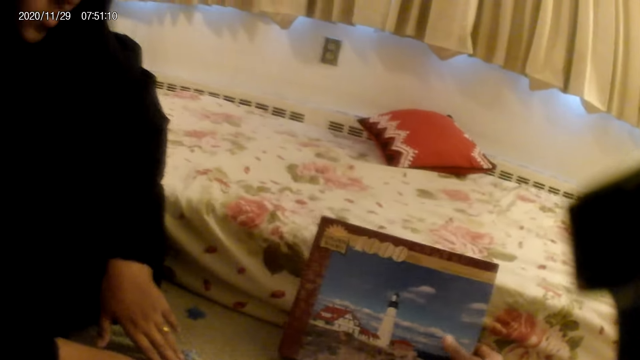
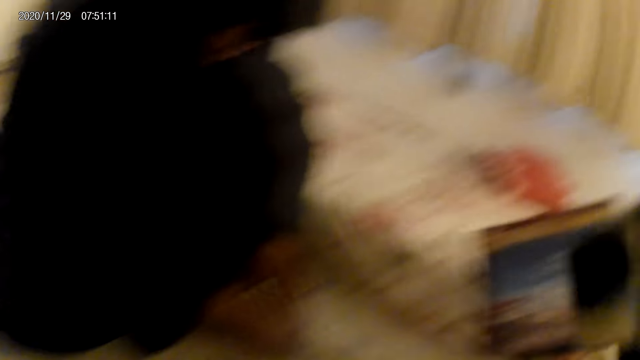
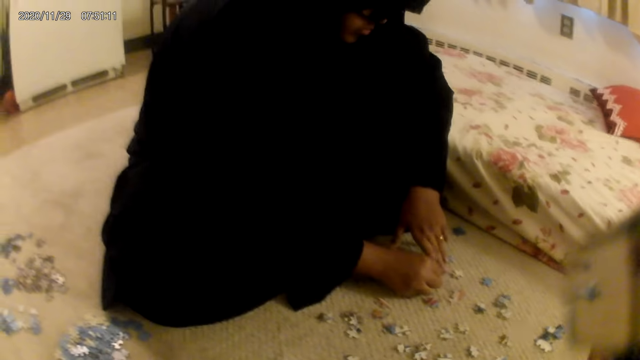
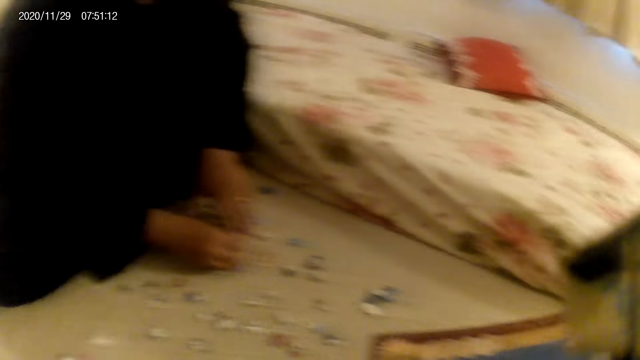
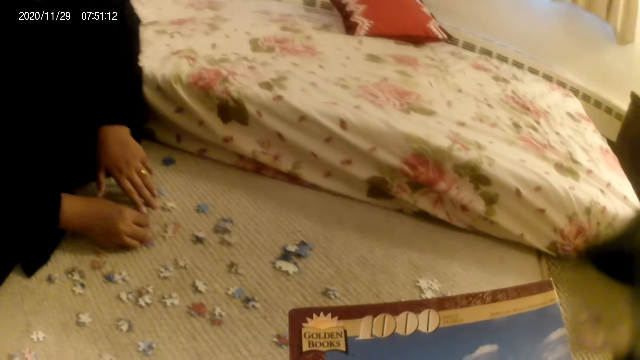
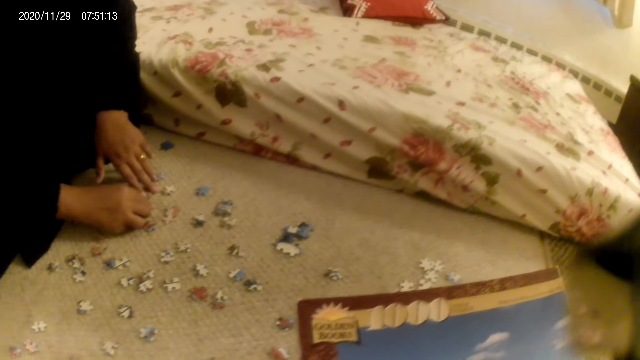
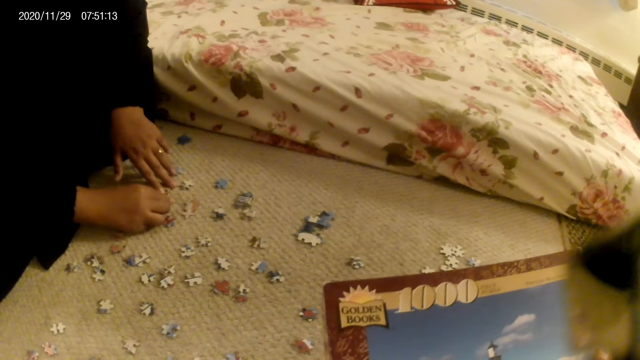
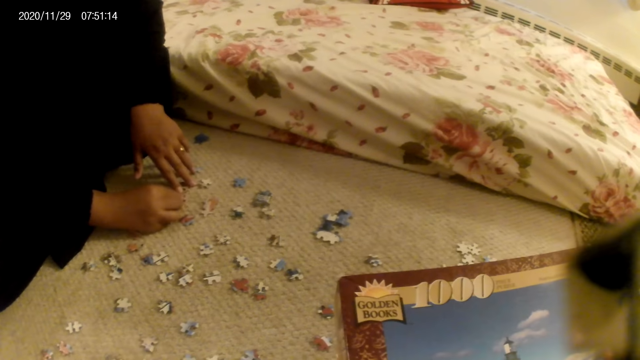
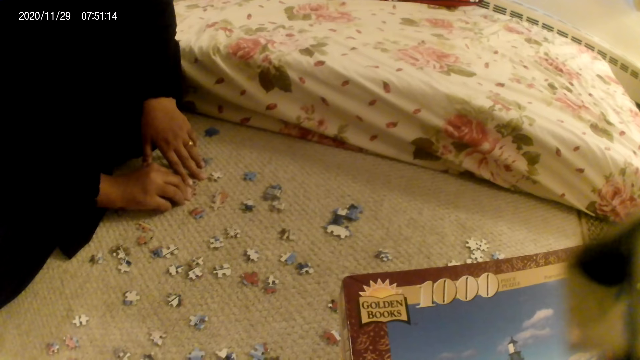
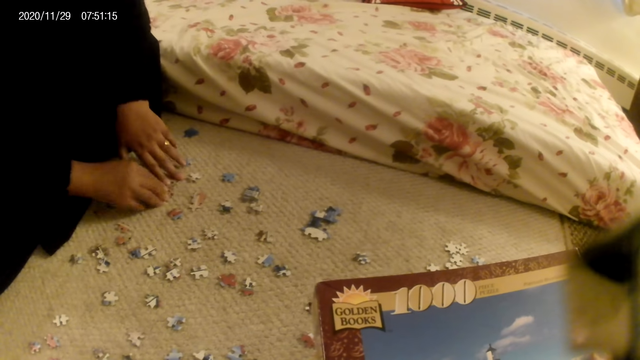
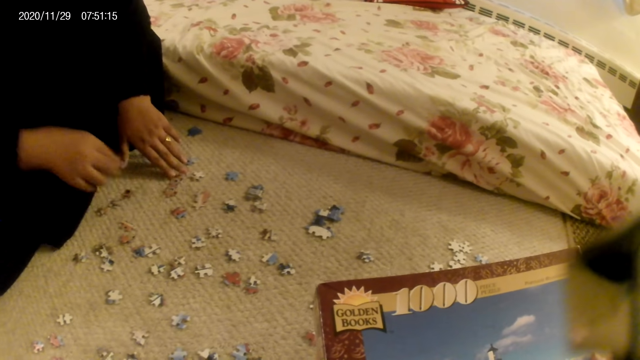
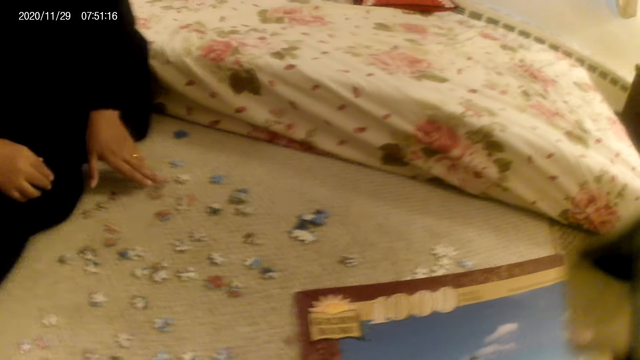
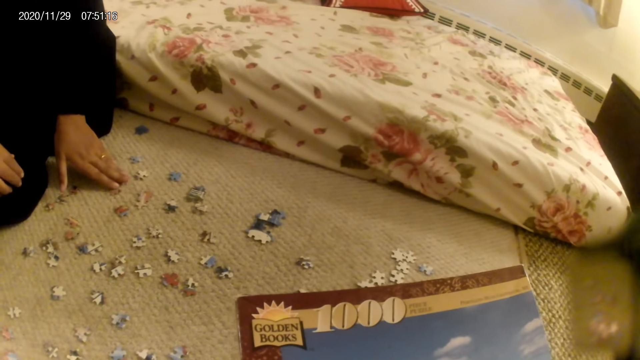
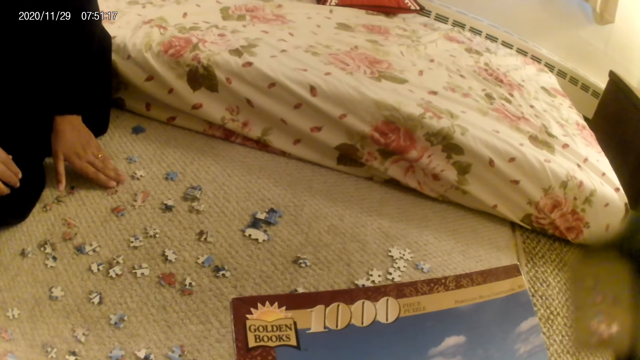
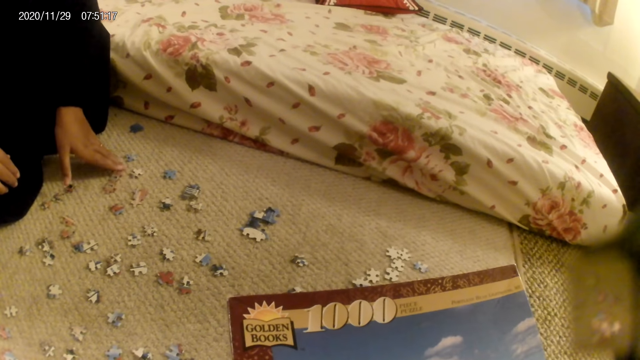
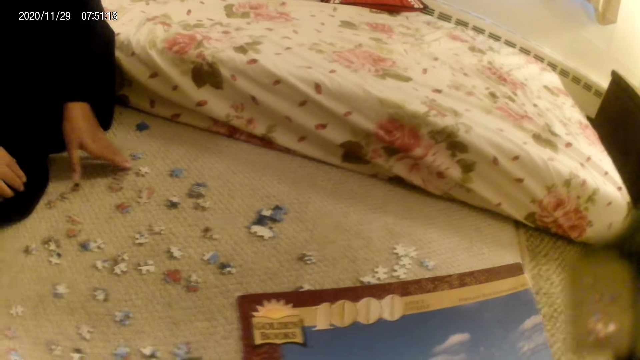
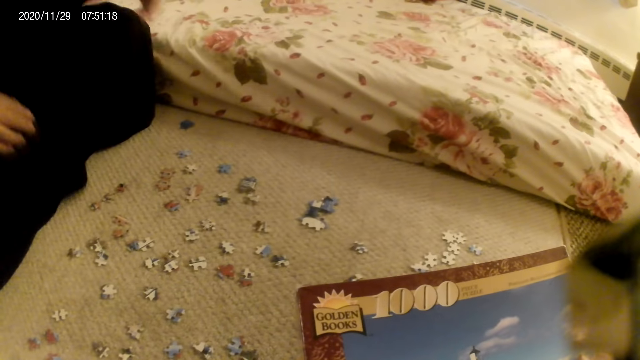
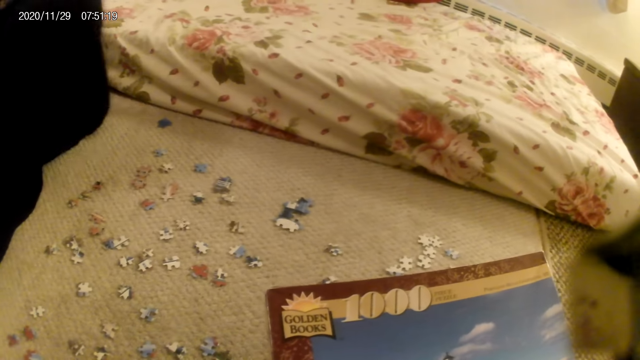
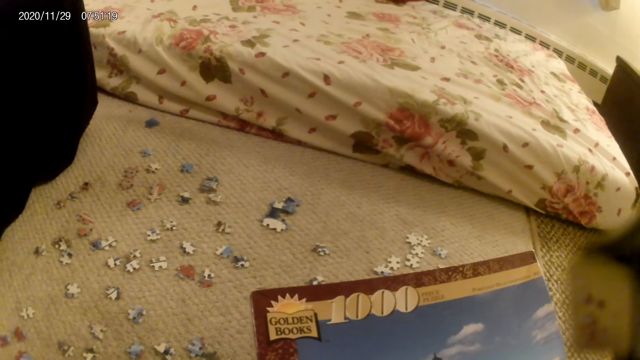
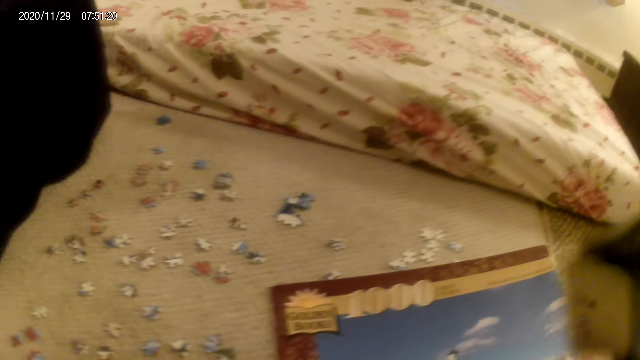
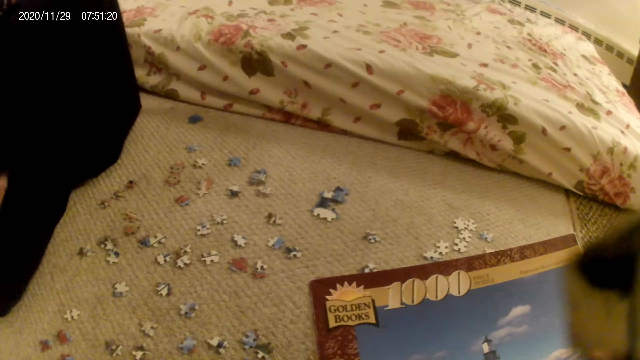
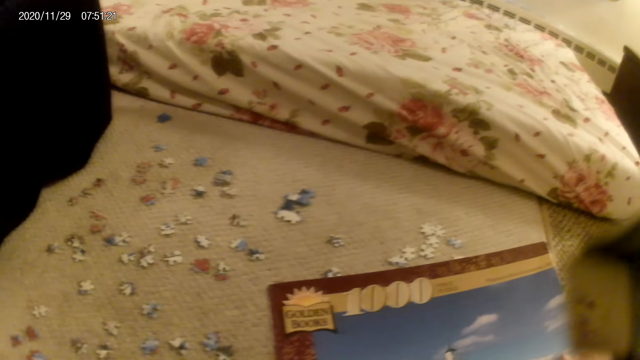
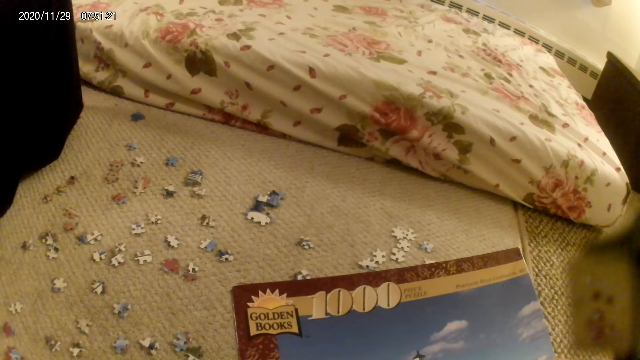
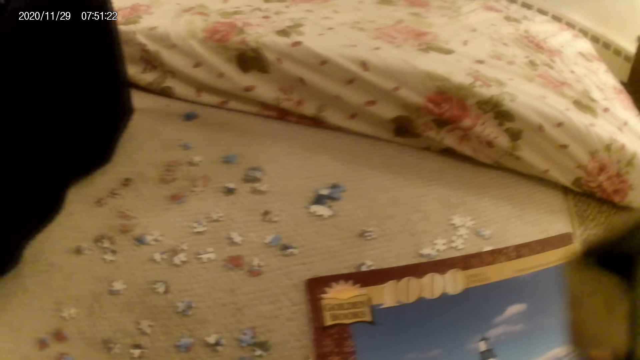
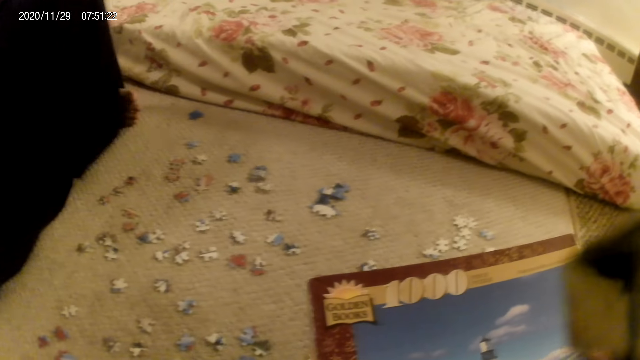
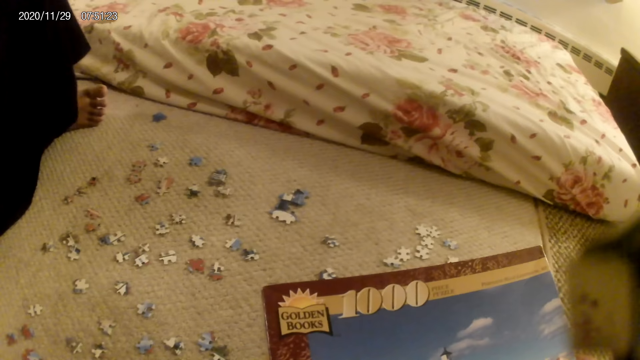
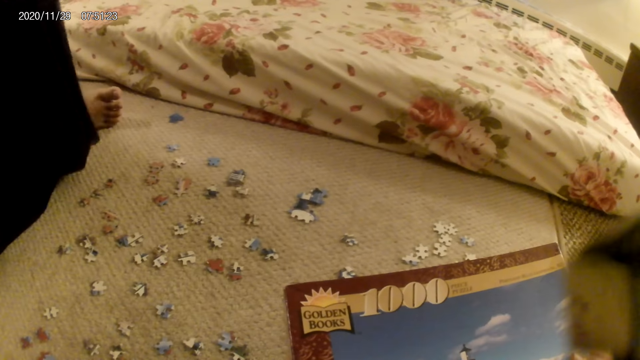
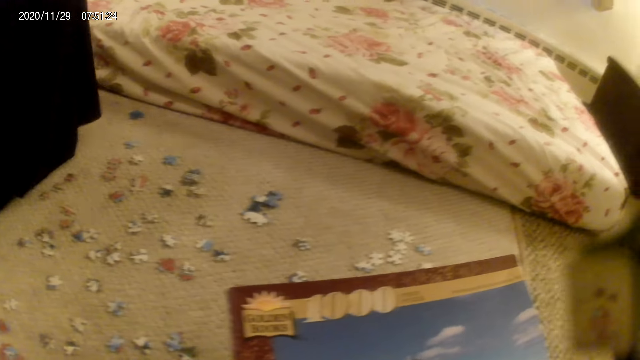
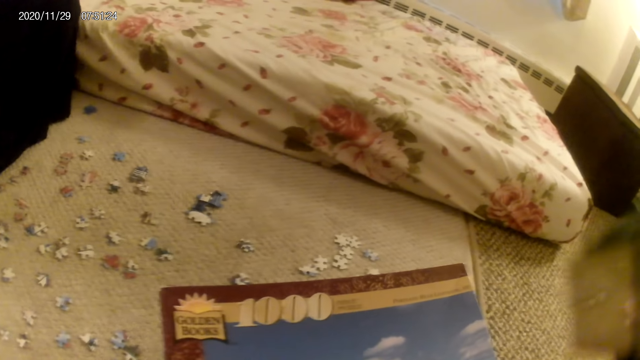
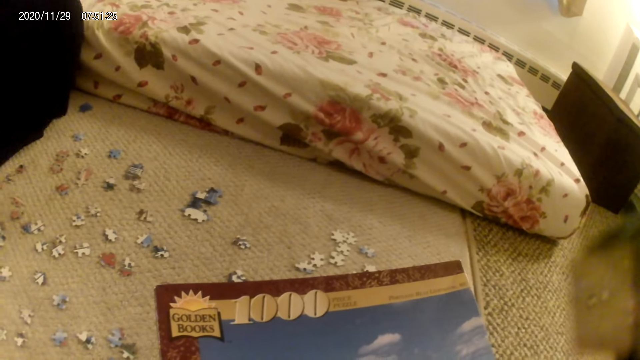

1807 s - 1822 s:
The camera wearer picks up the jigsaw puzzle box from the floor. They hold the box with both hands. A woman moves cards on the floor, moves her hand on the floor, and removes her hand from the floor. The woman does something. The camera wearer does something.

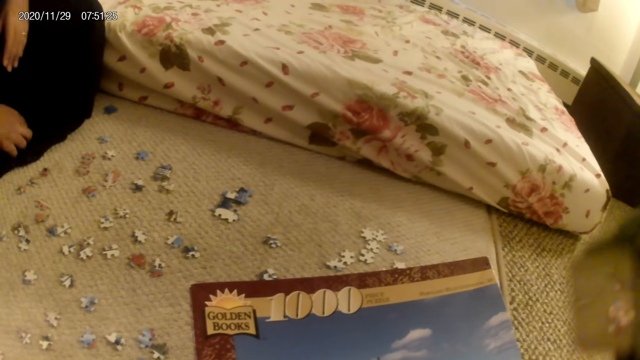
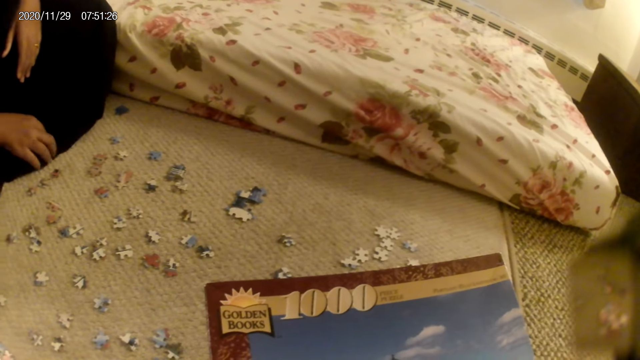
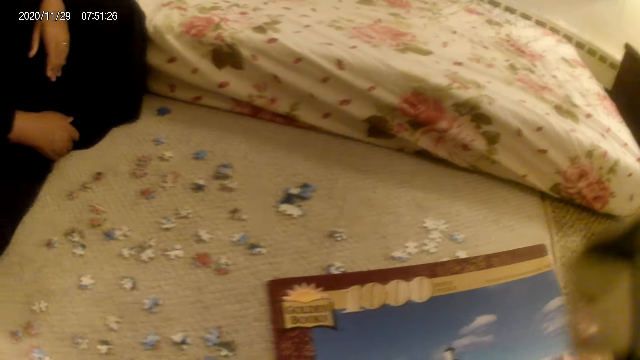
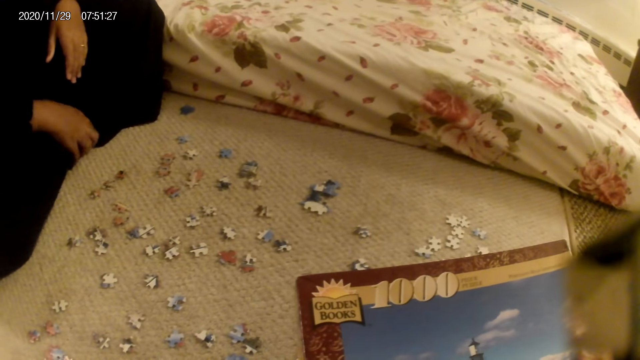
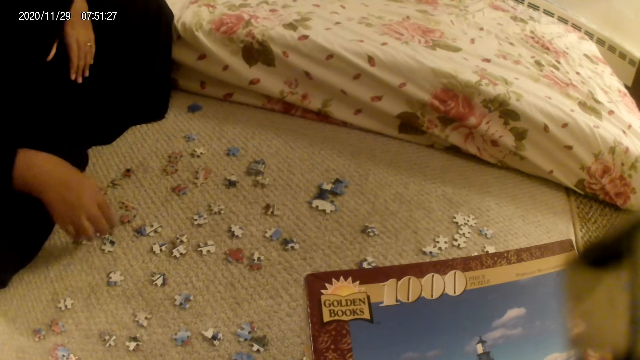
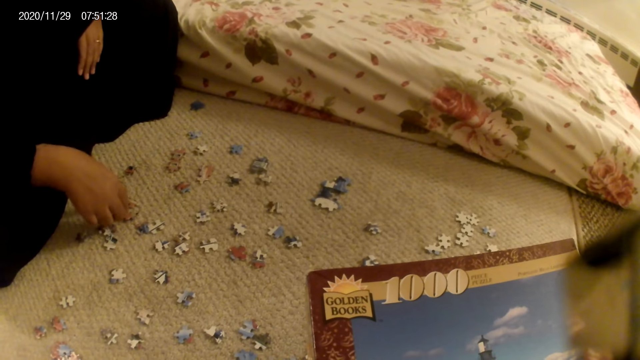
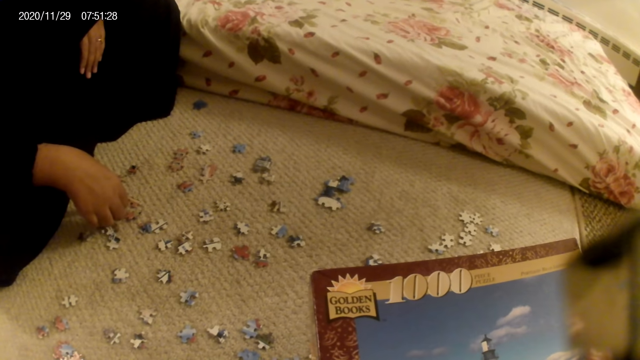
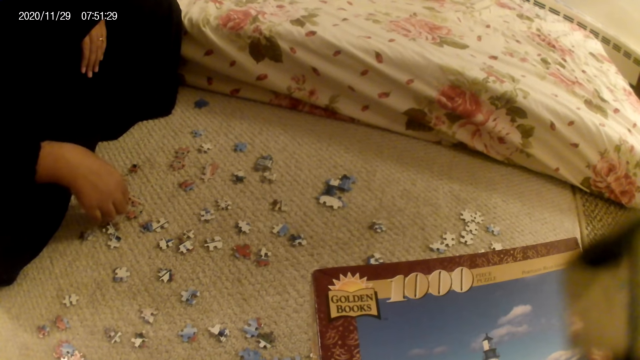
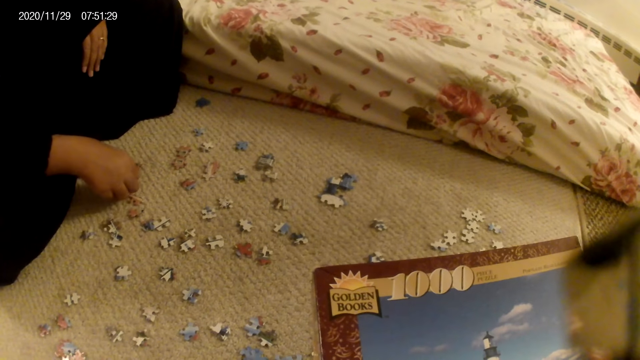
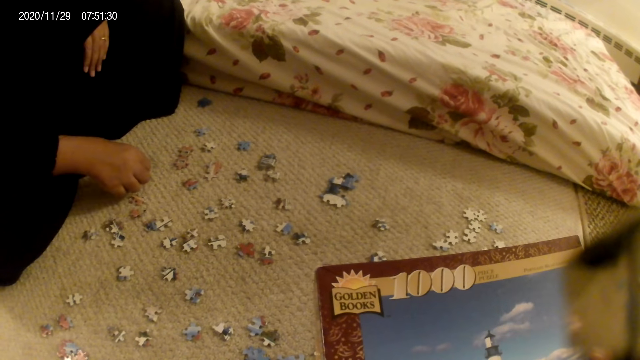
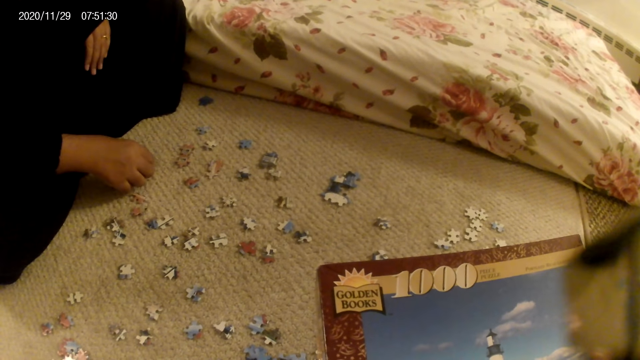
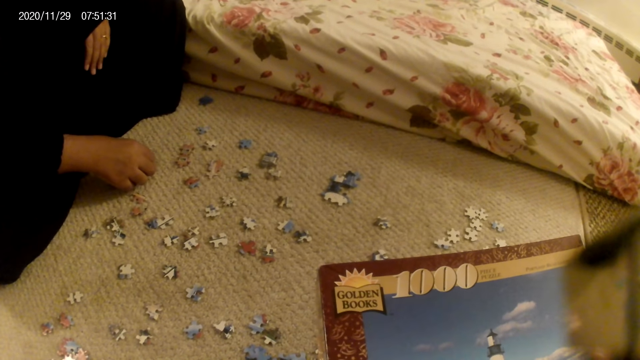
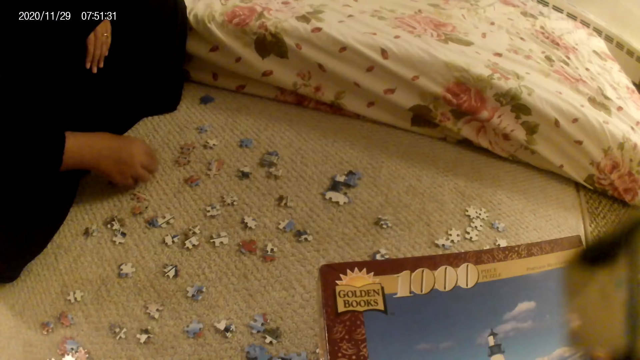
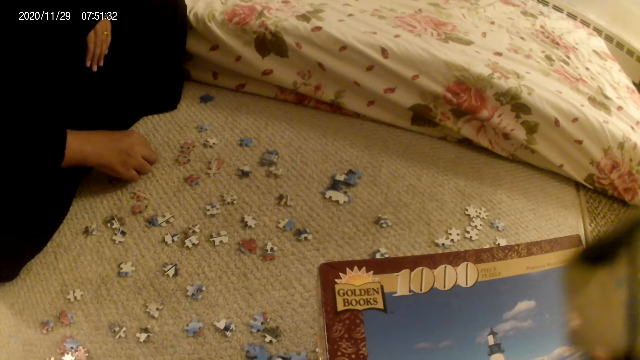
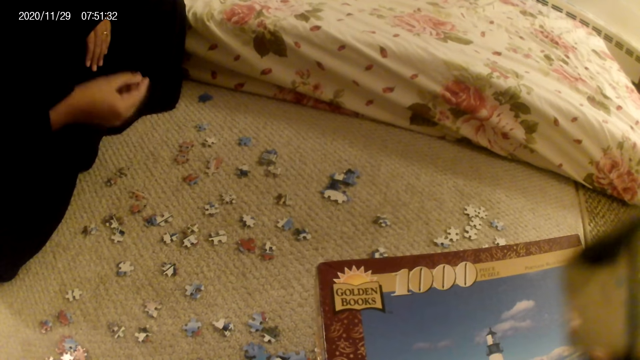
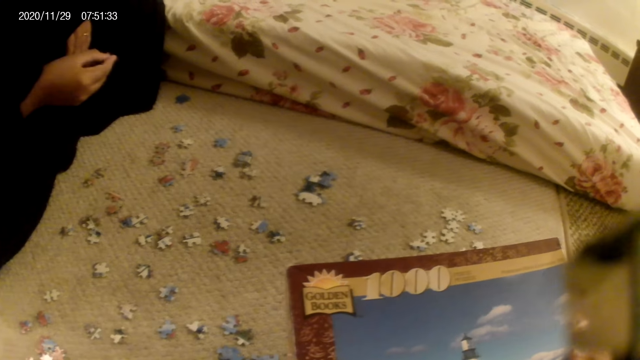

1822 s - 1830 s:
A woman folds a cloth with her hand. The woman moves cards on the floor. The woman picks up the jigsaw puzzle pieces from the floor.
